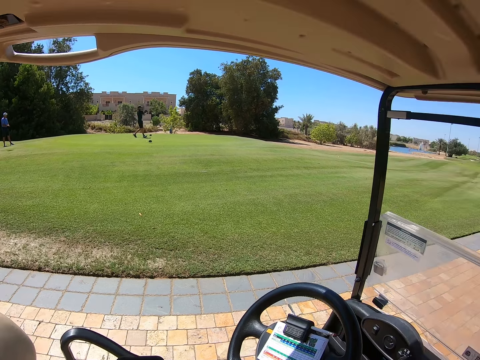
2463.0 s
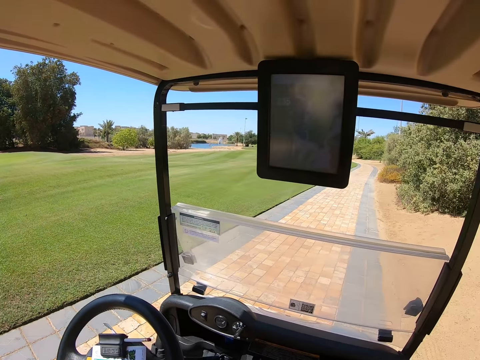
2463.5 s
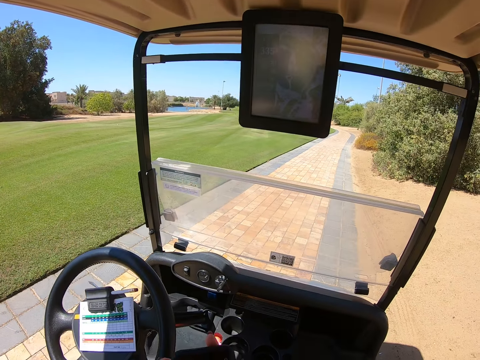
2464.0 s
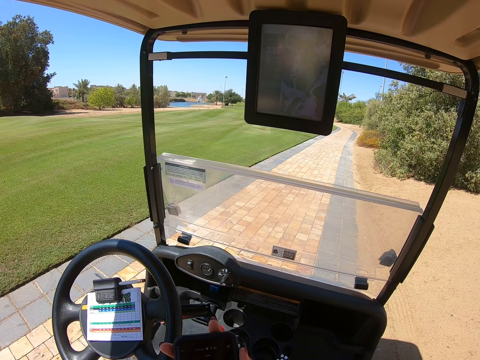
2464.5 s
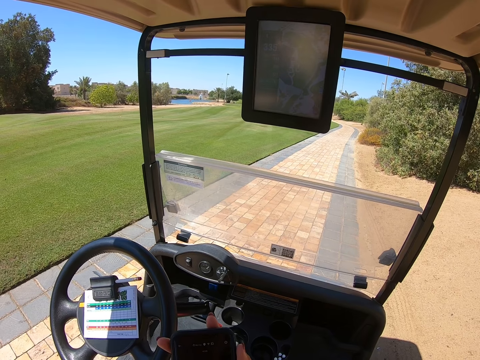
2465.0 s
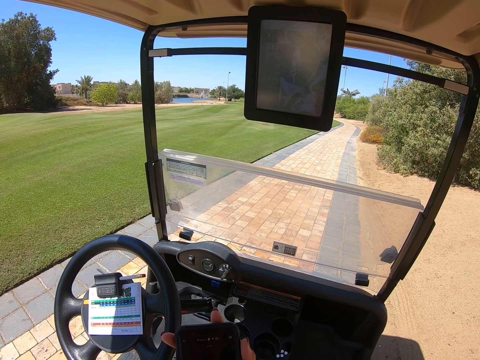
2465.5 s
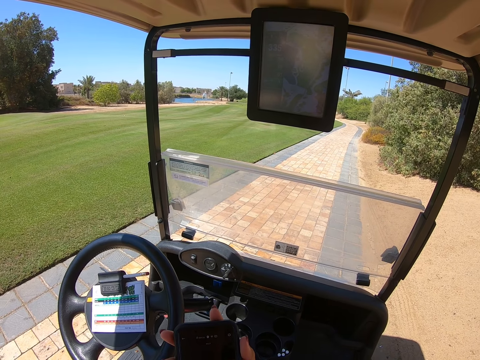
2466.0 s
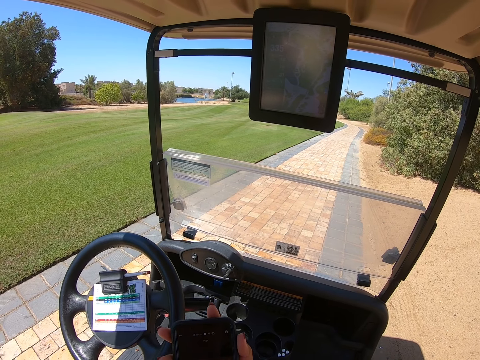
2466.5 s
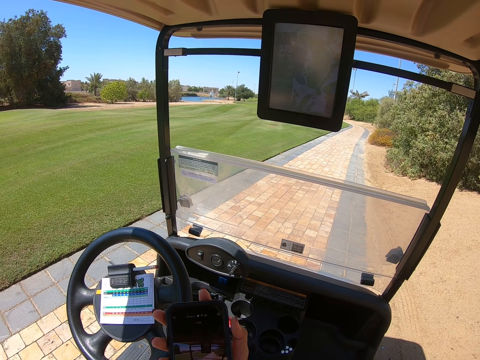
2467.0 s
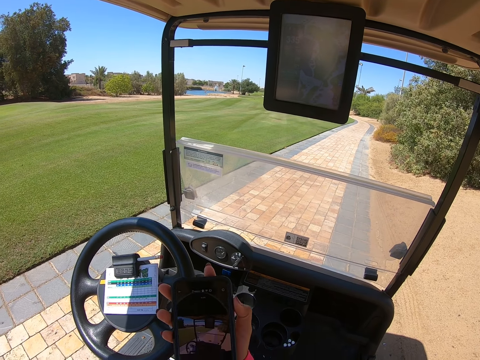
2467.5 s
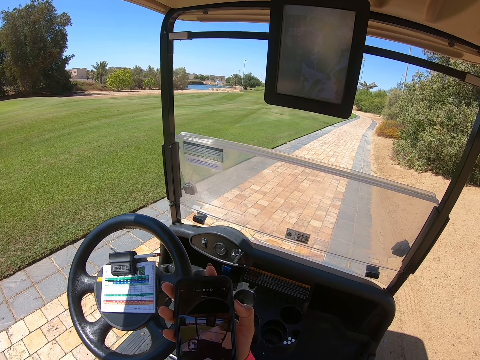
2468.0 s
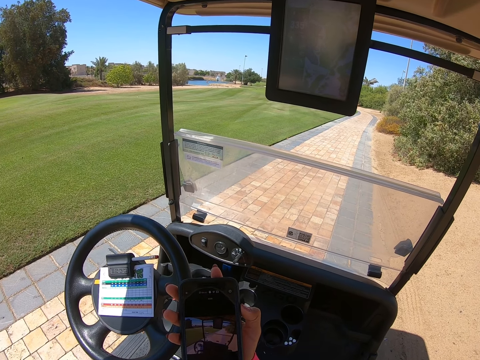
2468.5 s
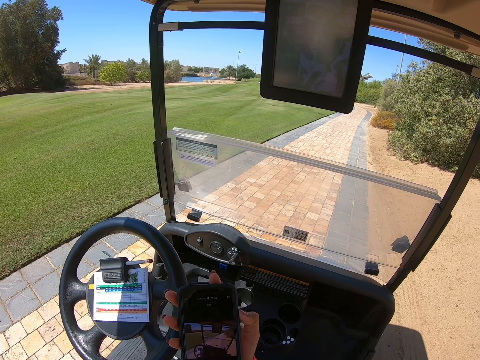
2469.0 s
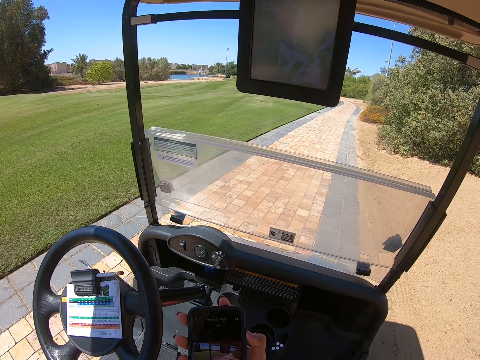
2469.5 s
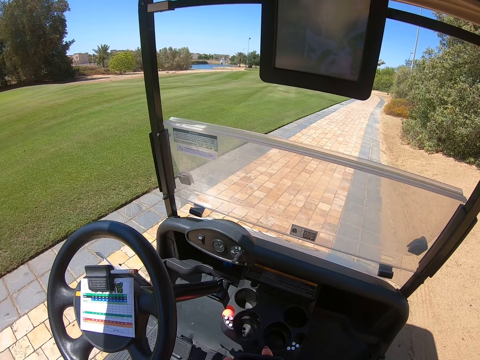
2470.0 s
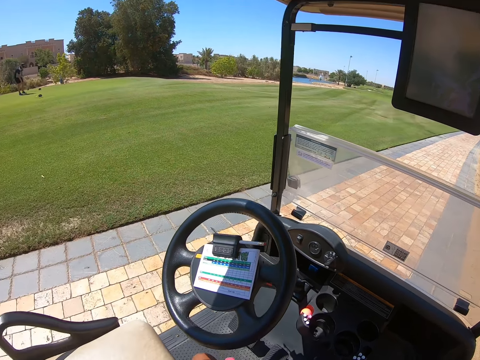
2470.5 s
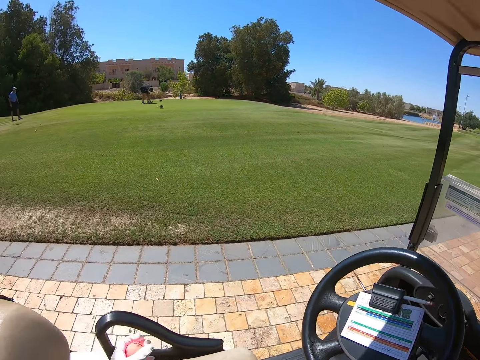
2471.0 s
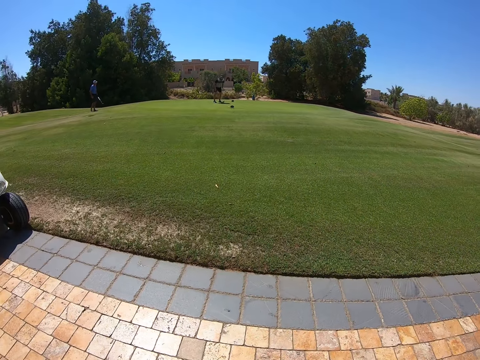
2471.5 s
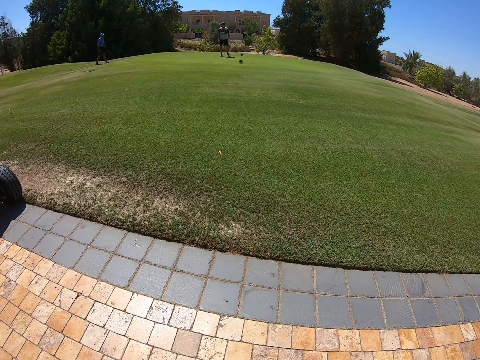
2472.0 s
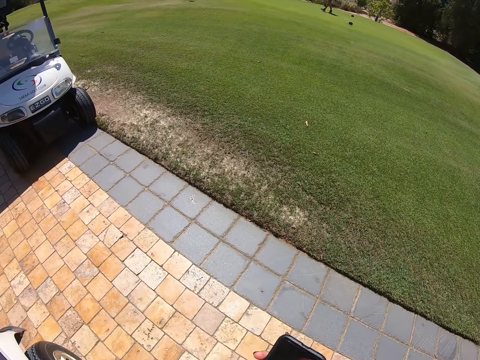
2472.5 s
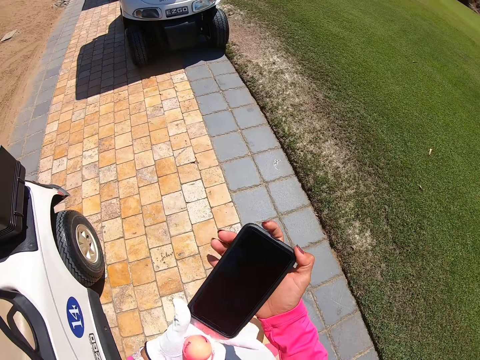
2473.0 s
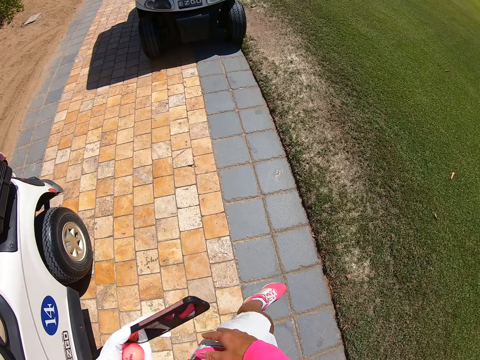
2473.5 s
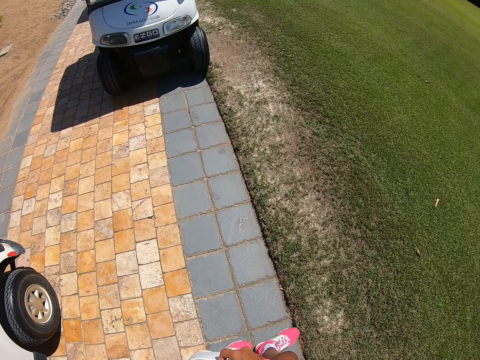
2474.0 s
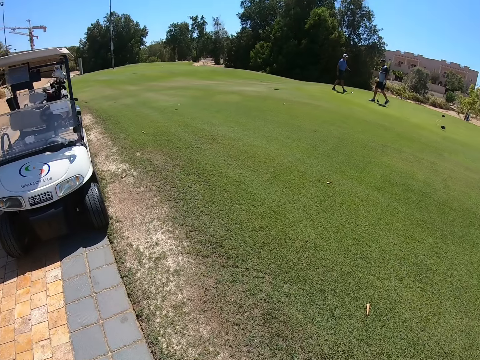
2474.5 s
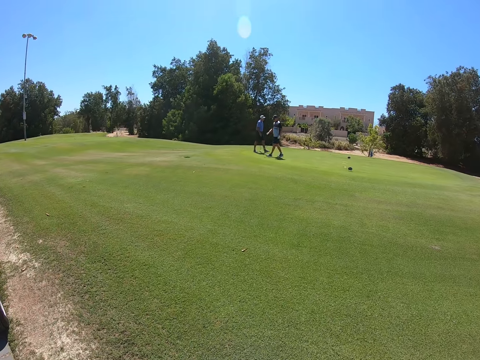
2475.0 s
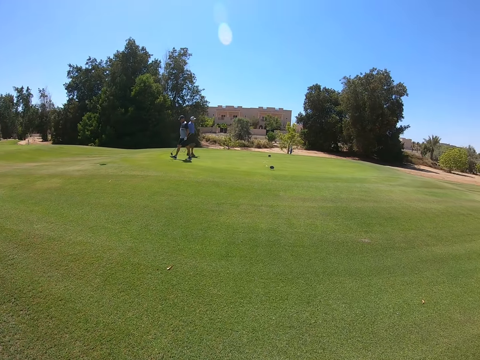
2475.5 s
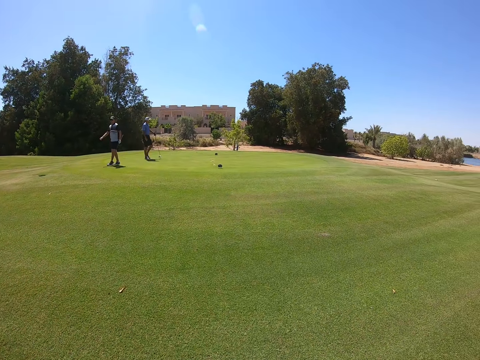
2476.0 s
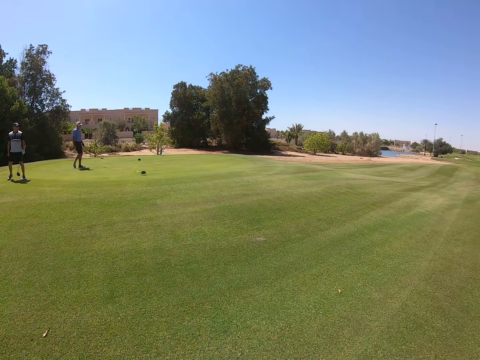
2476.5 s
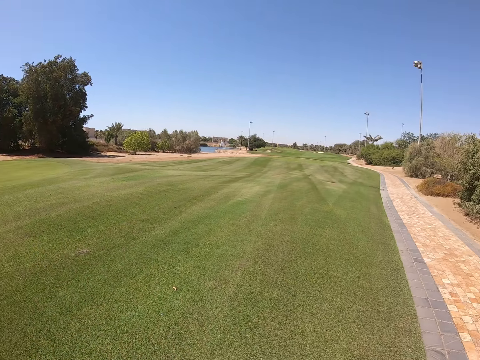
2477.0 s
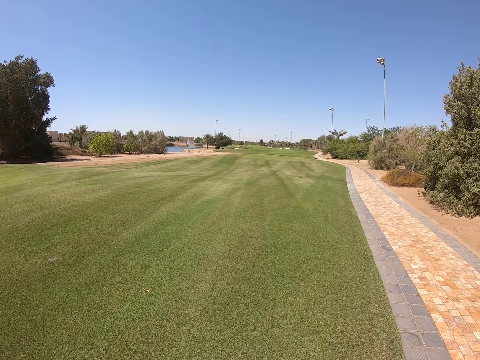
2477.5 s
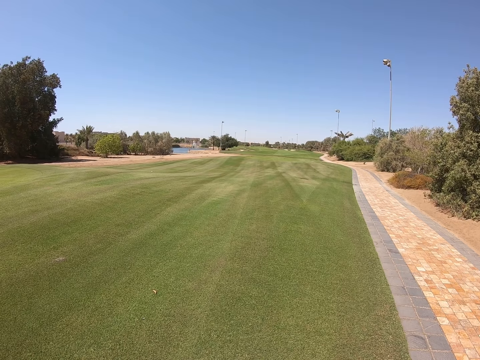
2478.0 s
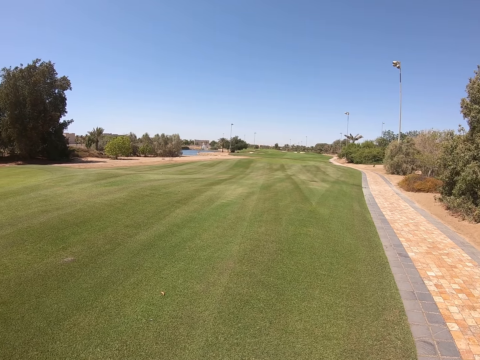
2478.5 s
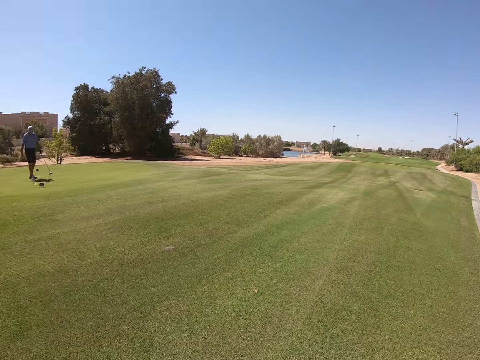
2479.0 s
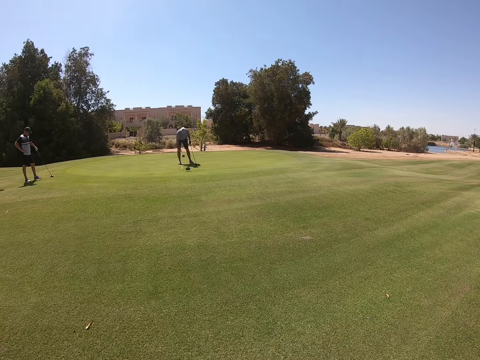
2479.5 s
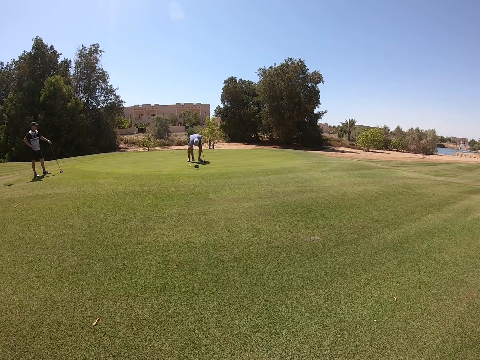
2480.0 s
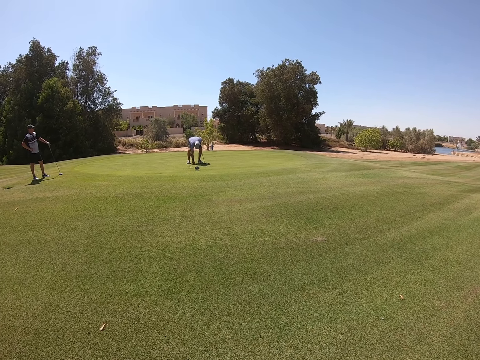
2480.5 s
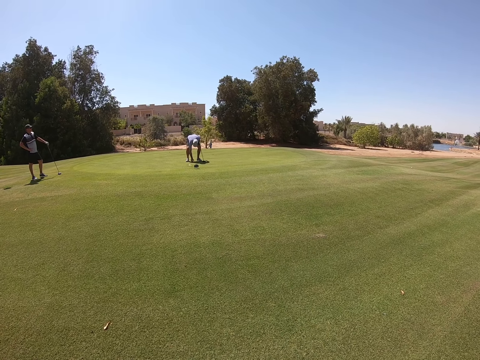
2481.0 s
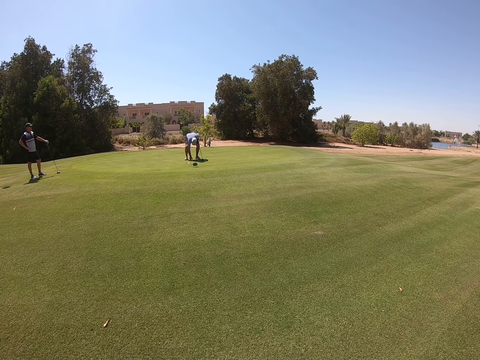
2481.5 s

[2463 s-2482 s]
The camera wearer alights. They put the phone in the pocket. They walk in the golf course. They stand. They look around.

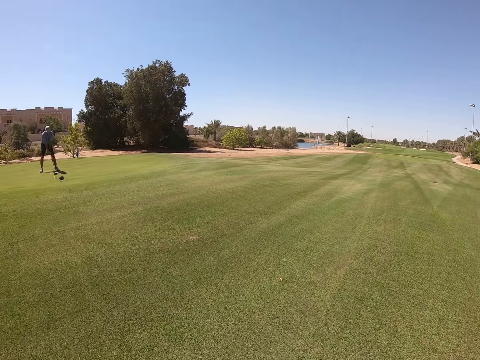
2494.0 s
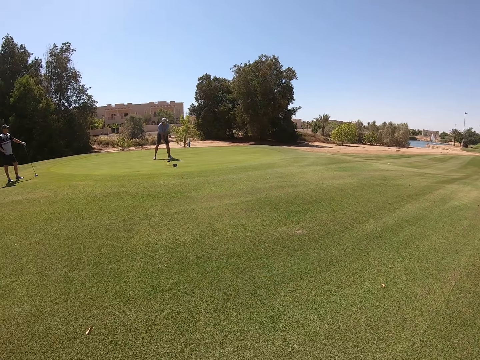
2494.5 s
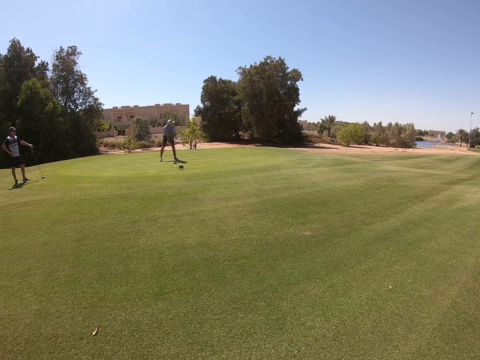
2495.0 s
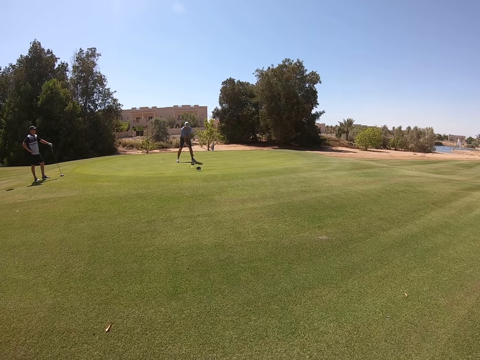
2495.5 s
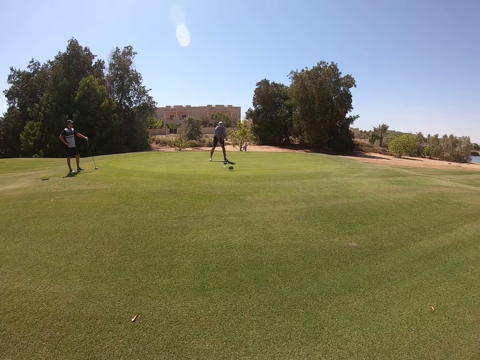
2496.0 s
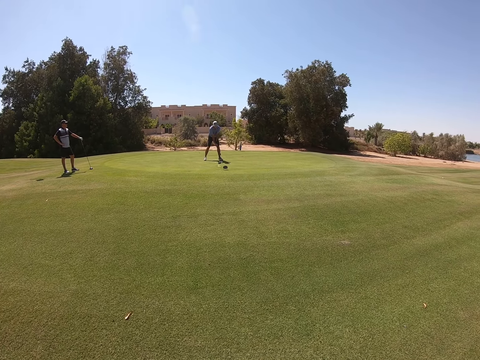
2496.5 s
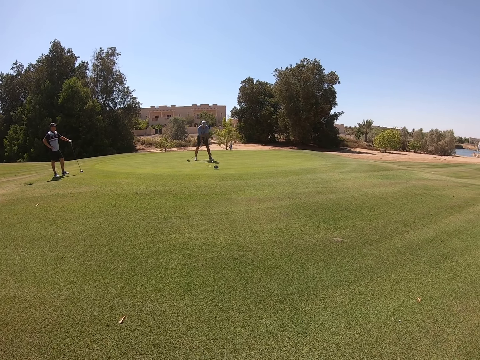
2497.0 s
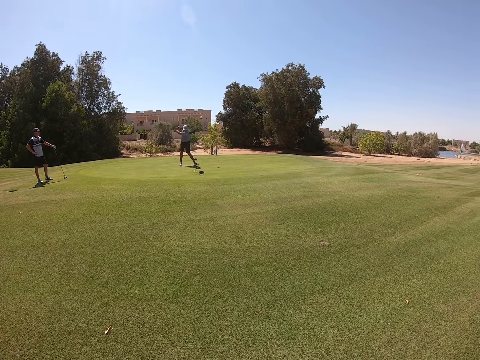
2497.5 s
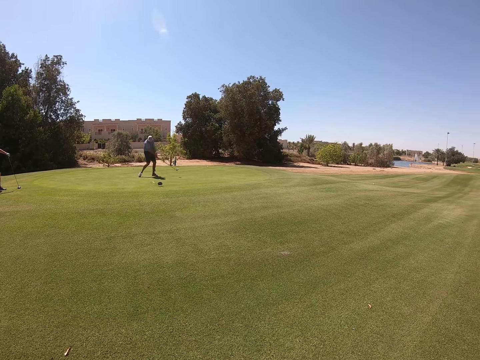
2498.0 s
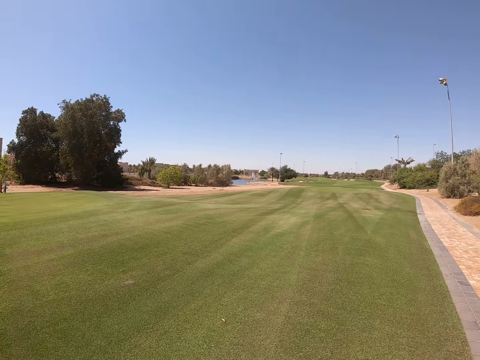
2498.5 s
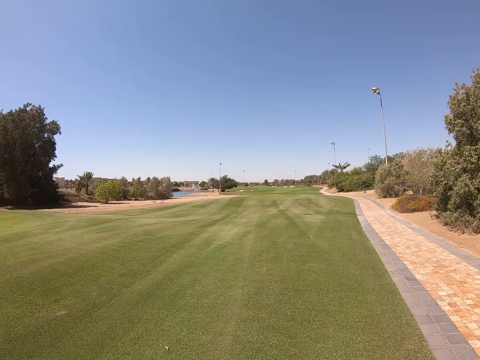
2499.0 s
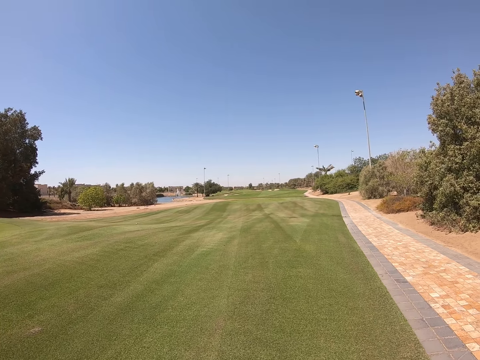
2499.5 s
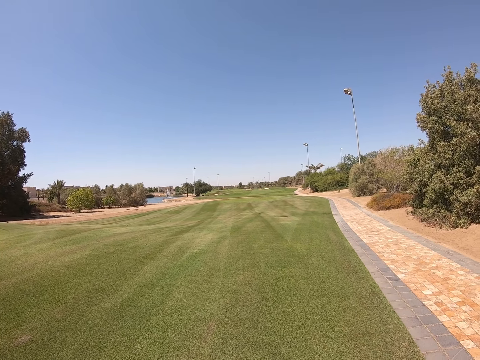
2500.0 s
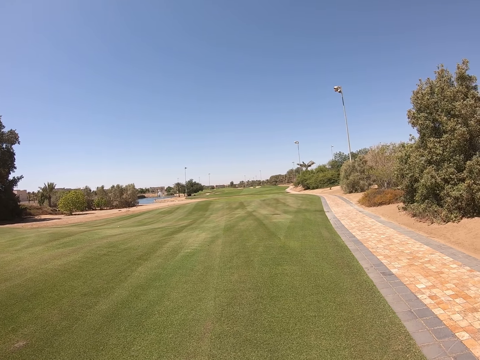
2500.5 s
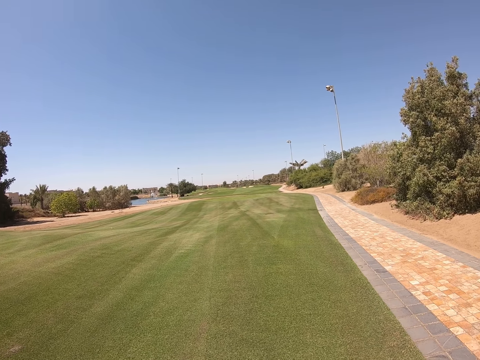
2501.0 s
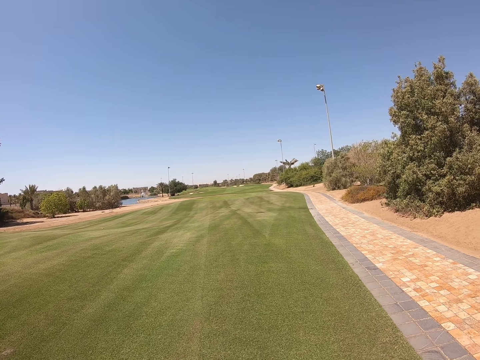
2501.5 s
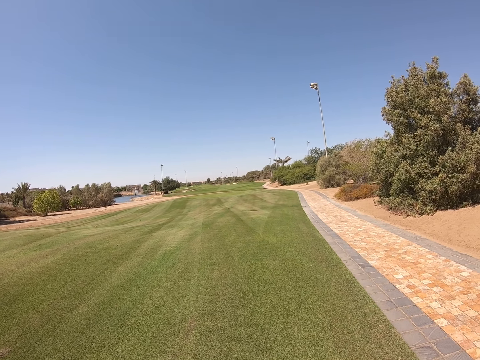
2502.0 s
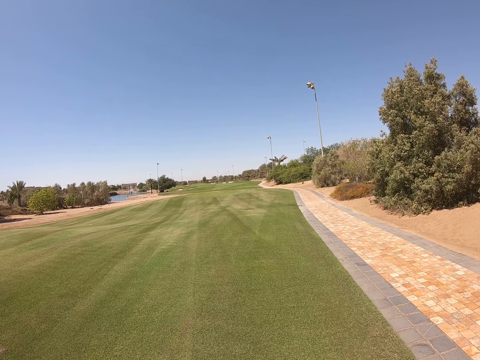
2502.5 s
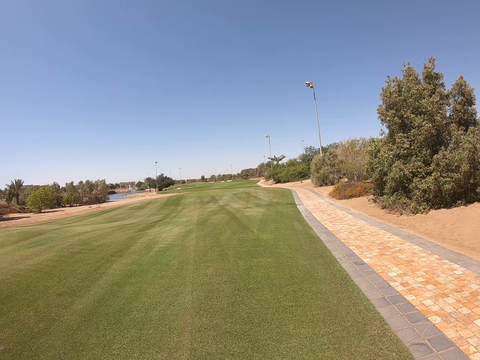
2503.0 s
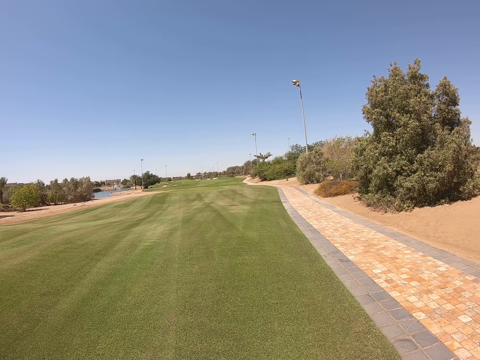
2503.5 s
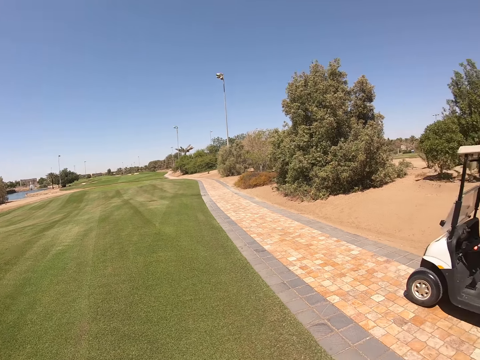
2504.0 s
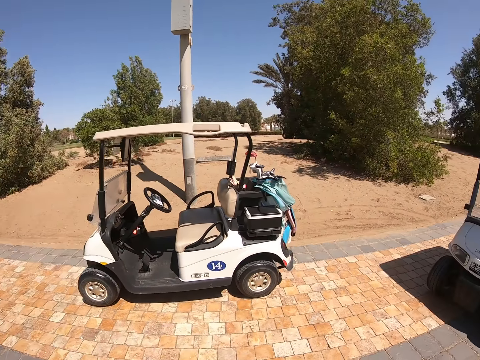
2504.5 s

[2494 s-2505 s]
A man plays golf. The camera wearer looks around.
